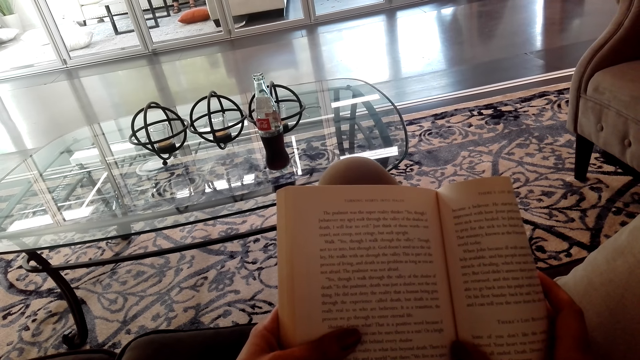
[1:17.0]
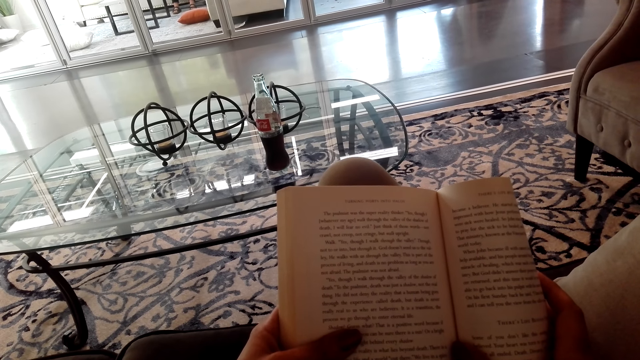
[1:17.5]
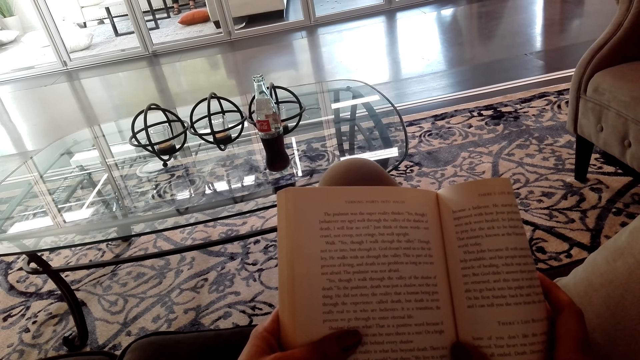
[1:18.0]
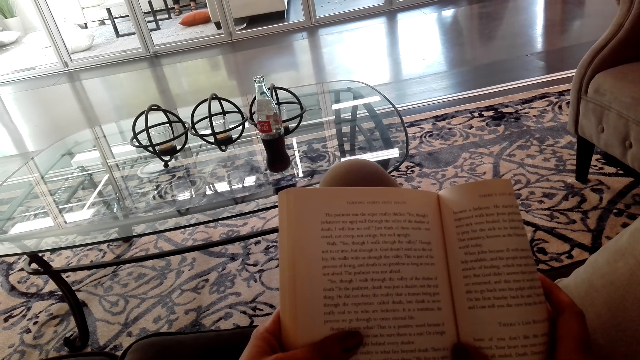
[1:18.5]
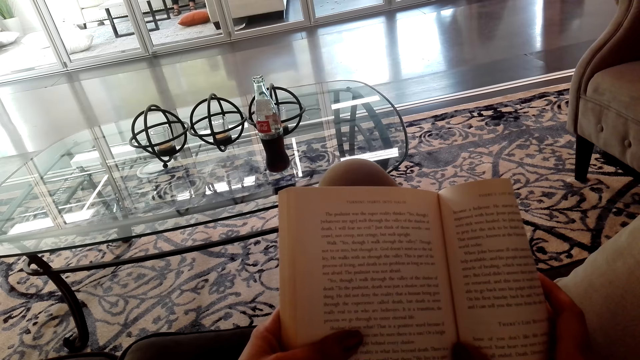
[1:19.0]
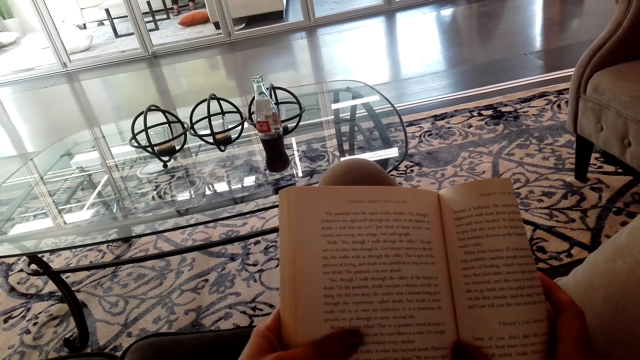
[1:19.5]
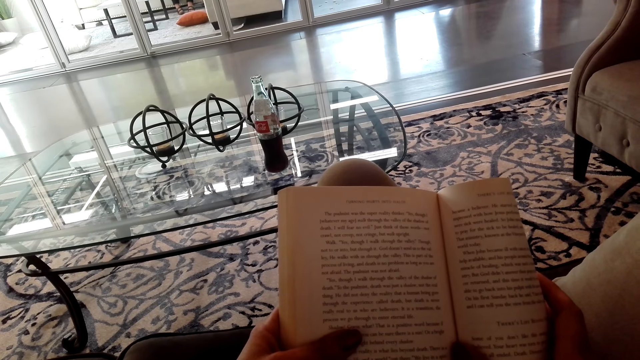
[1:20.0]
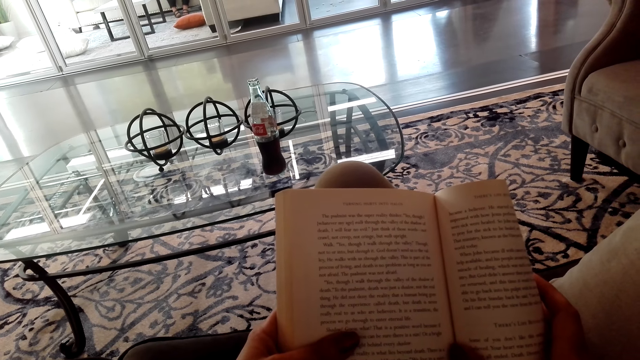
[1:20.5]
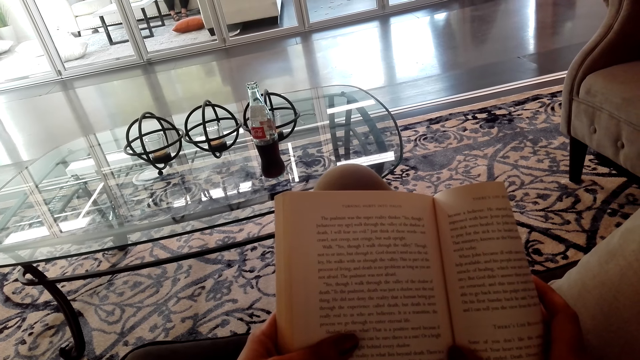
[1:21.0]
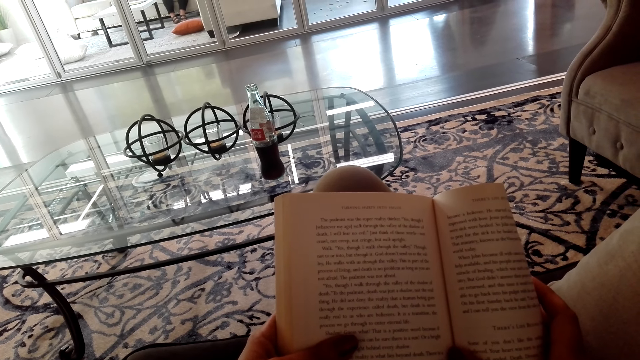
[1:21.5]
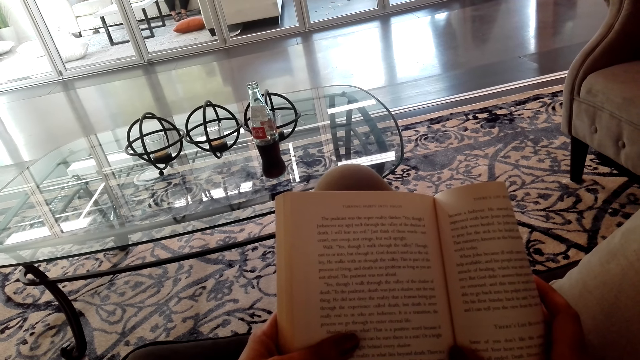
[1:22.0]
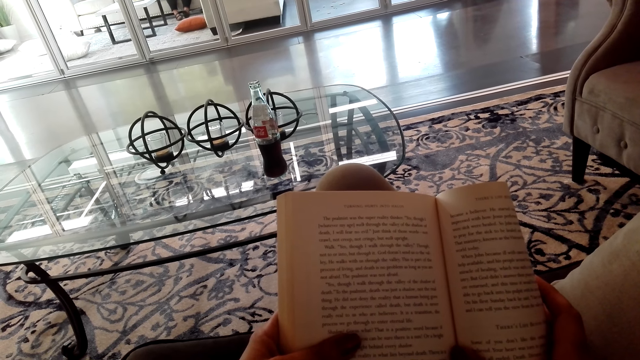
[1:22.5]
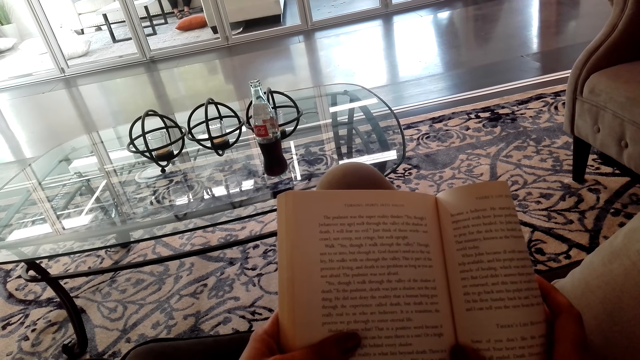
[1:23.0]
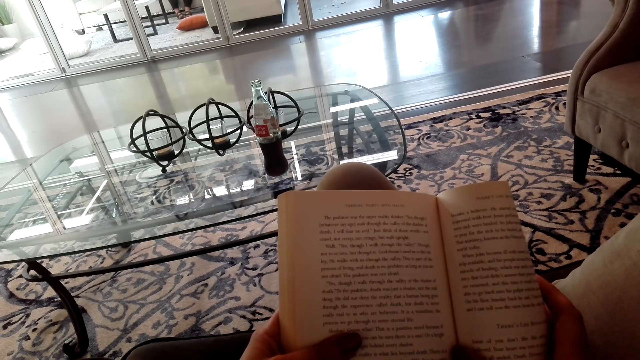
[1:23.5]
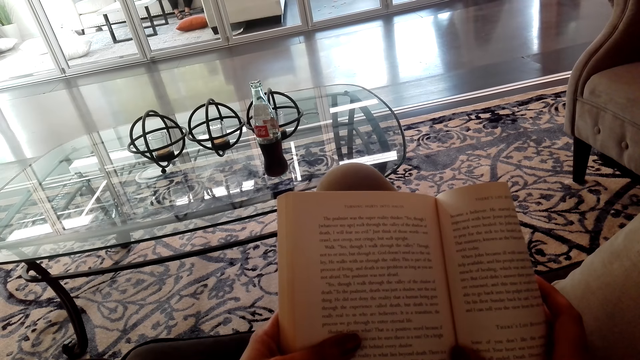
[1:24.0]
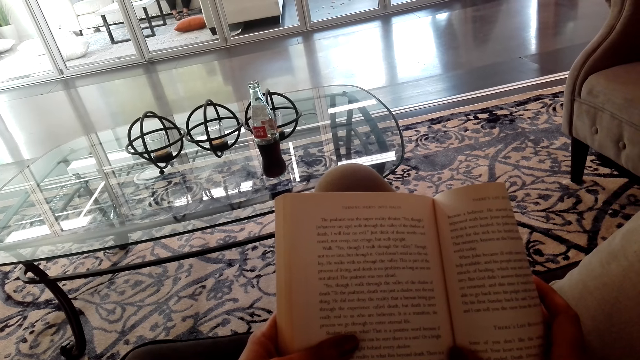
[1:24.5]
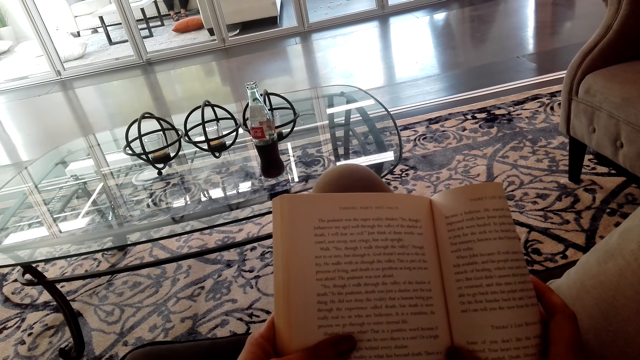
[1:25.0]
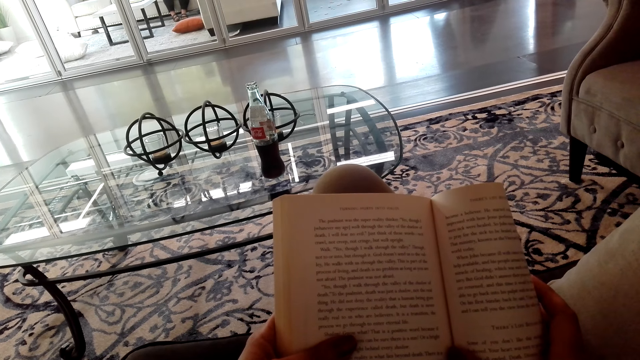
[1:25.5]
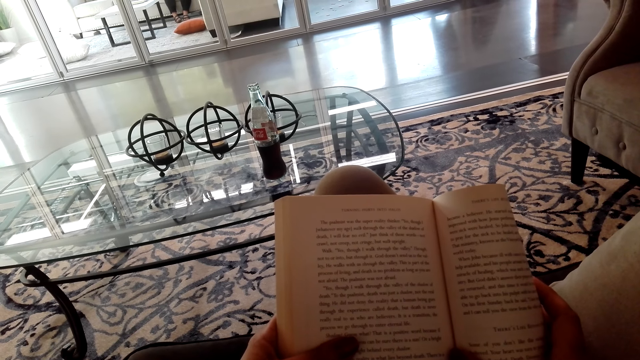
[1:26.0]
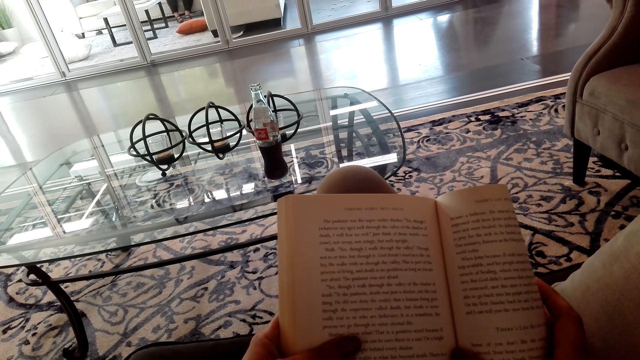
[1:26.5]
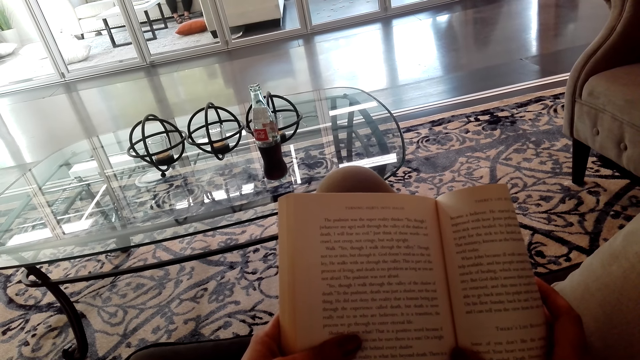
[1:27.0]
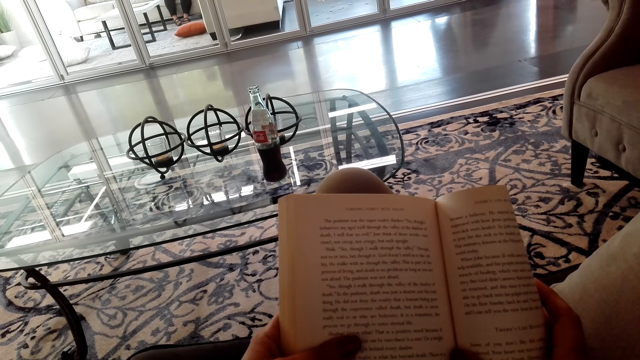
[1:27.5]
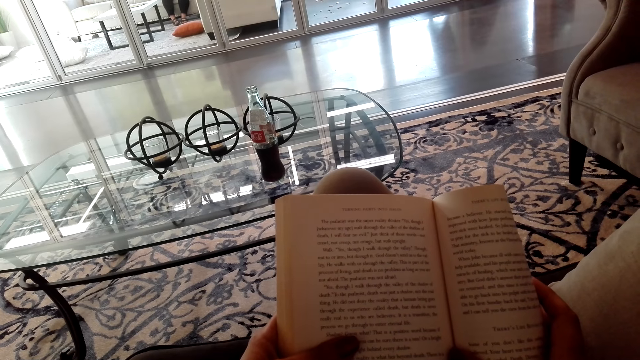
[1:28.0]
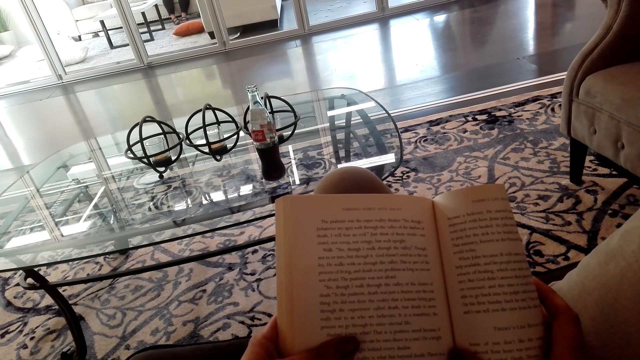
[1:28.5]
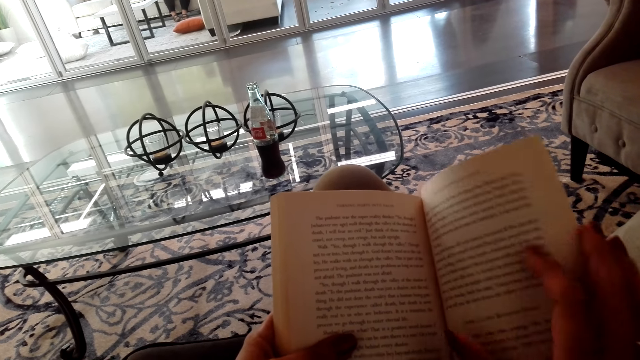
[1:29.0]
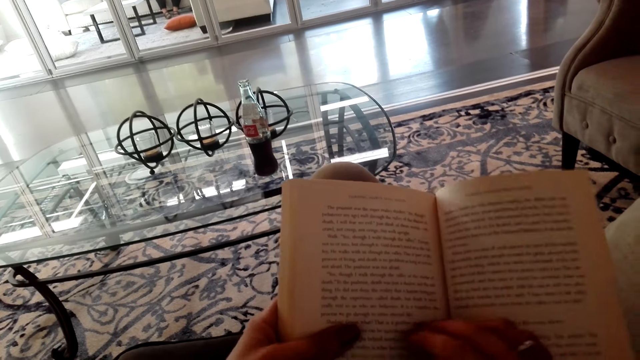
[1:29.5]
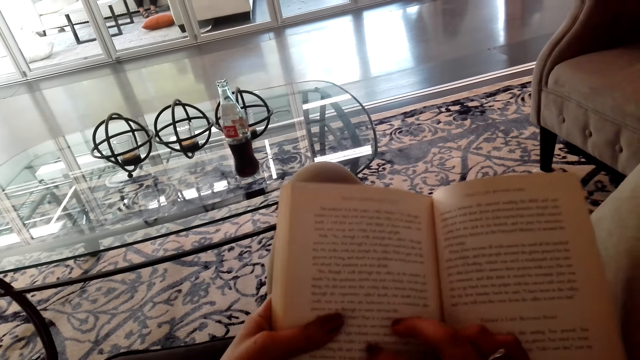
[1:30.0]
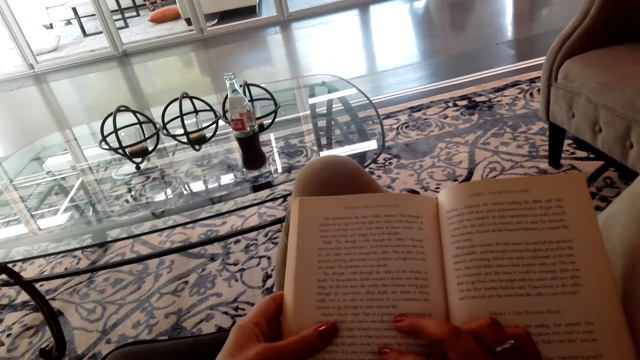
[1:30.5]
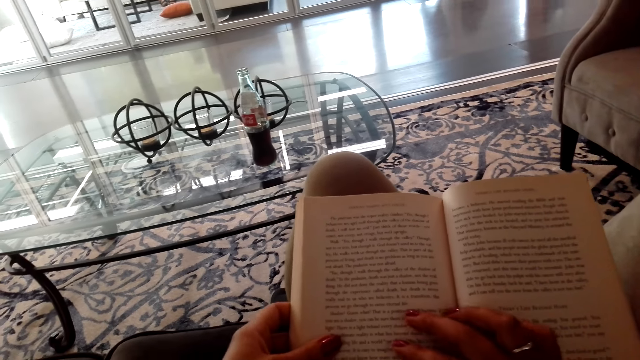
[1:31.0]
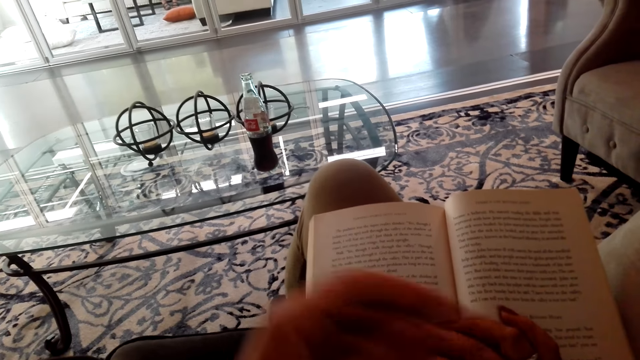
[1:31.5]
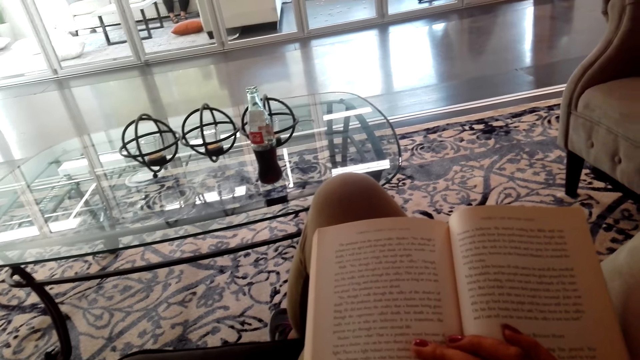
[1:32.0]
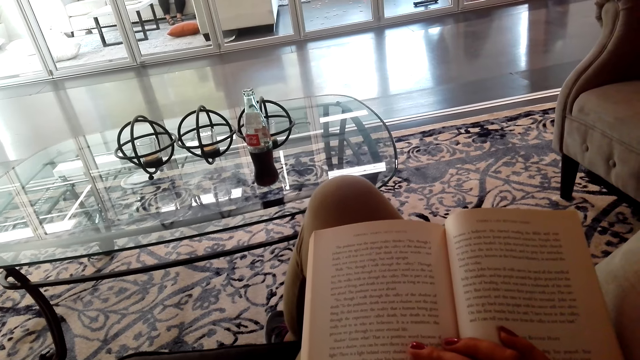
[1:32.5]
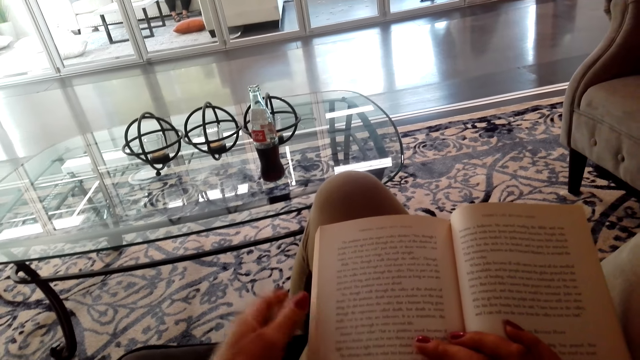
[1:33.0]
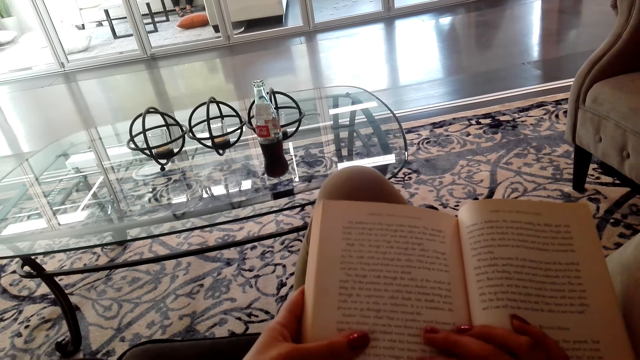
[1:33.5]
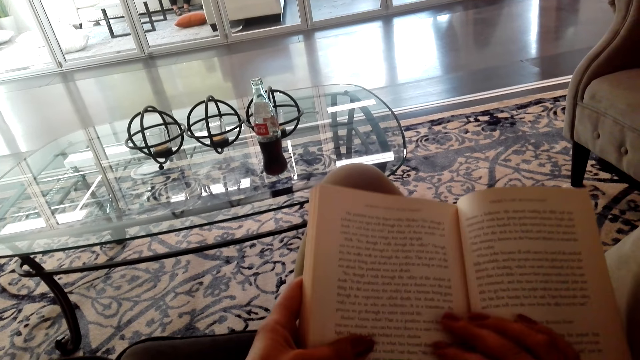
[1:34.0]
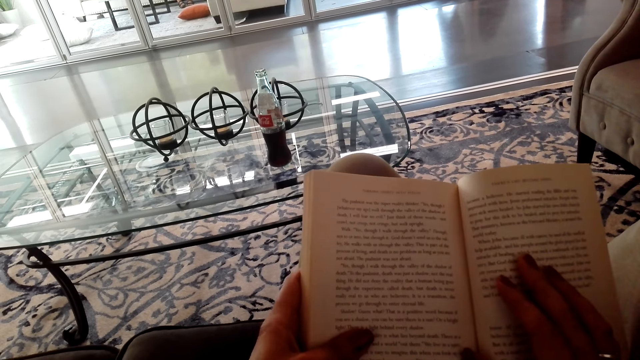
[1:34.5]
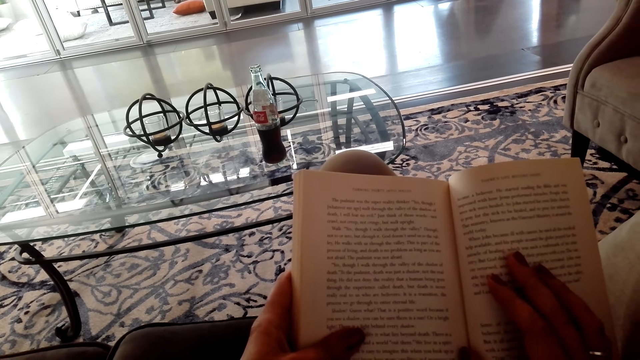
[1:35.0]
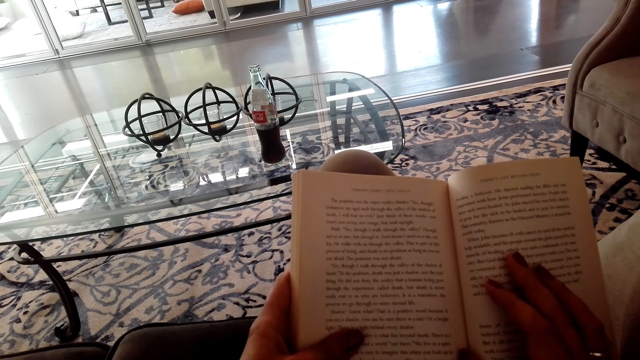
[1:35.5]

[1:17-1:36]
The camera wearer moves their left hand.

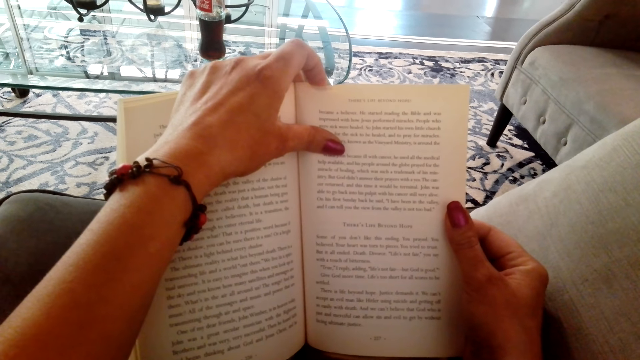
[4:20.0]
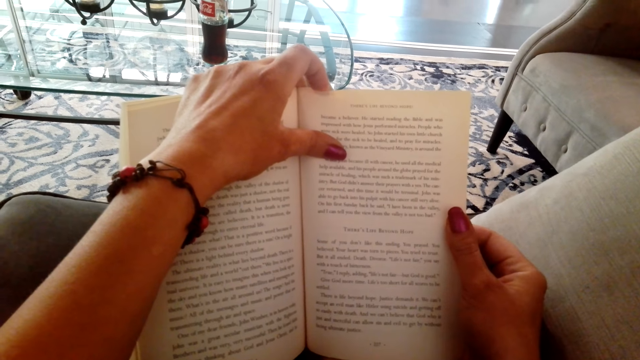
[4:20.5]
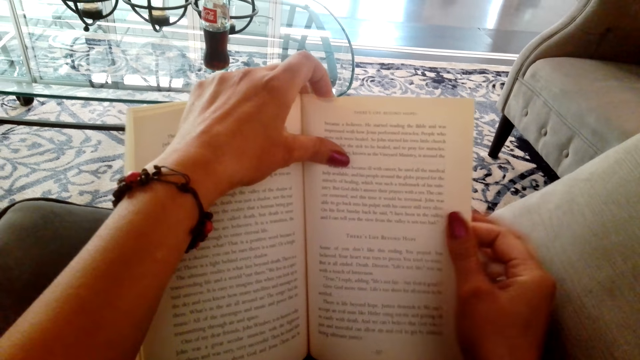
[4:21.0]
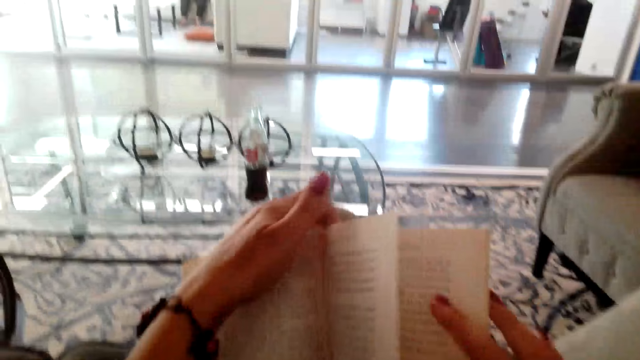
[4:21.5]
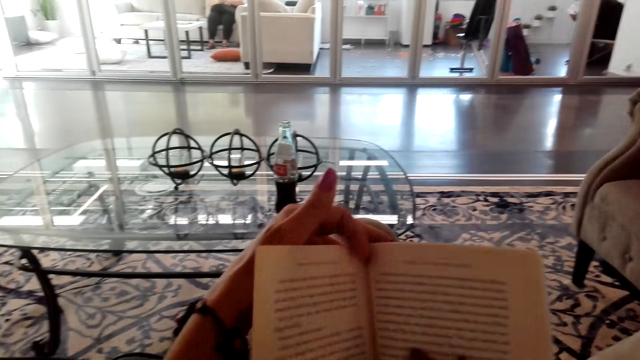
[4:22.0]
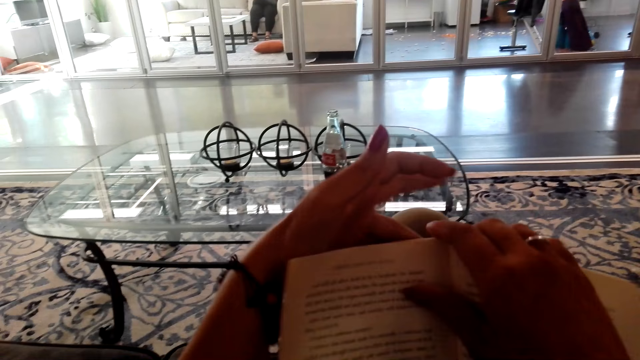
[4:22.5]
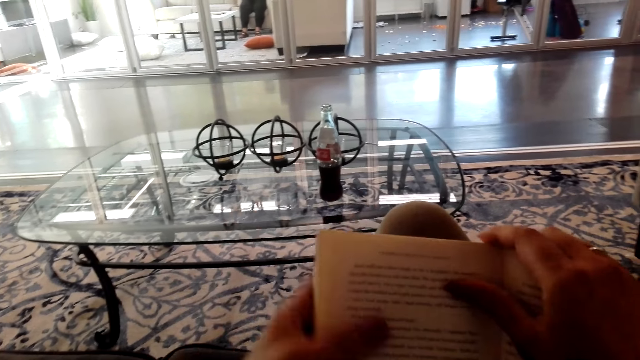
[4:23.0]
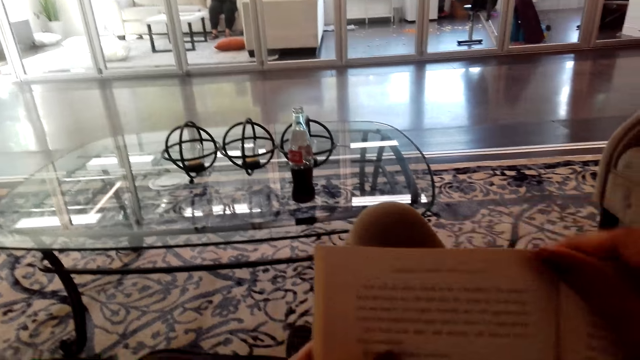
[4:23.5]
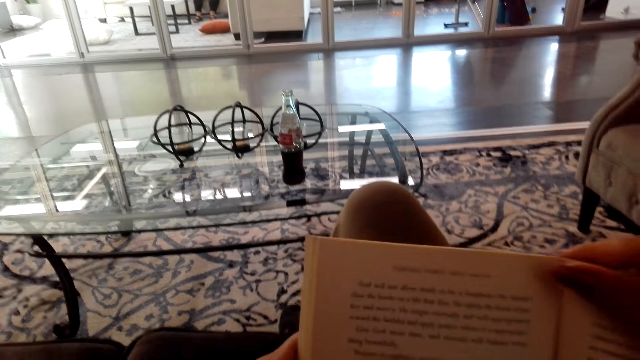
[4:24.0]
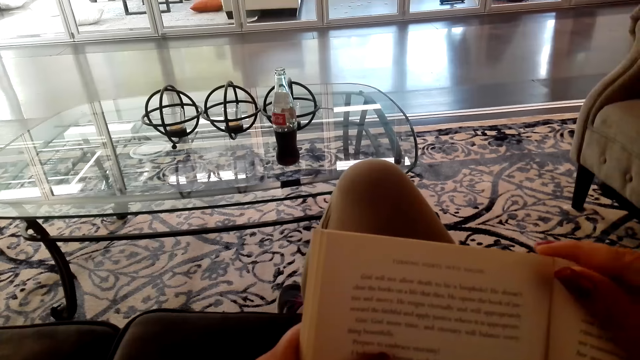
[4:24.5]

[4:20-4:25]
The camera wearer opens another page of the novel book. They continue to read the novel.
